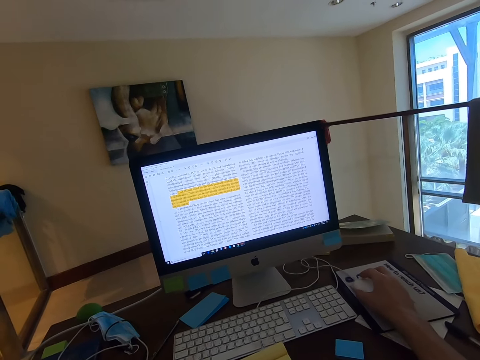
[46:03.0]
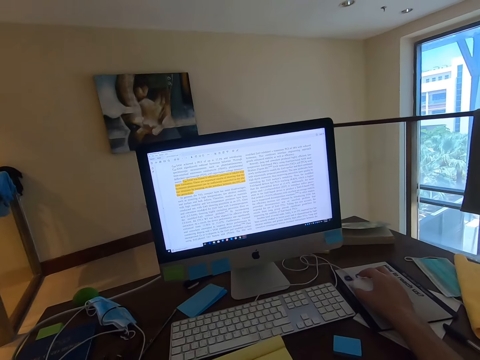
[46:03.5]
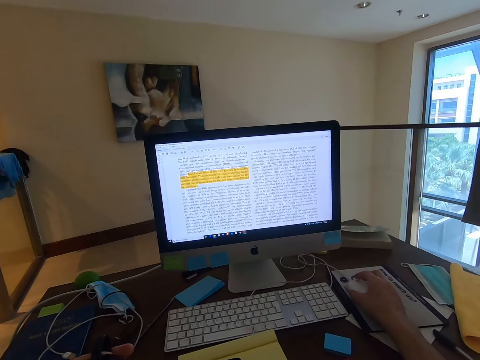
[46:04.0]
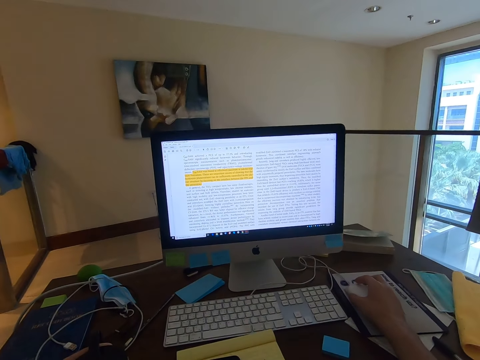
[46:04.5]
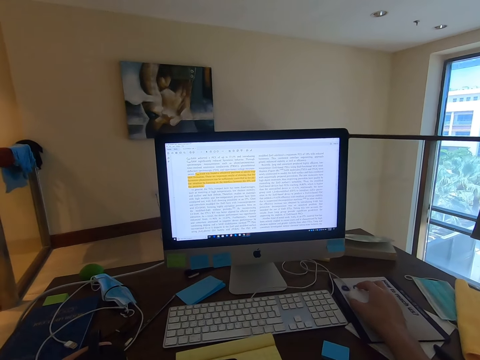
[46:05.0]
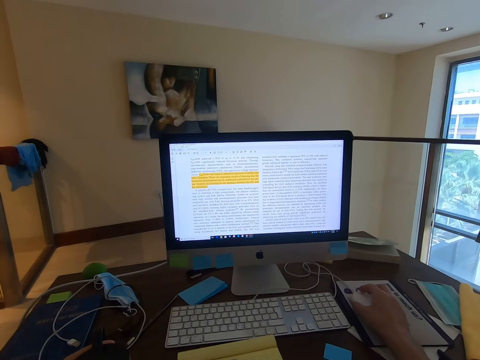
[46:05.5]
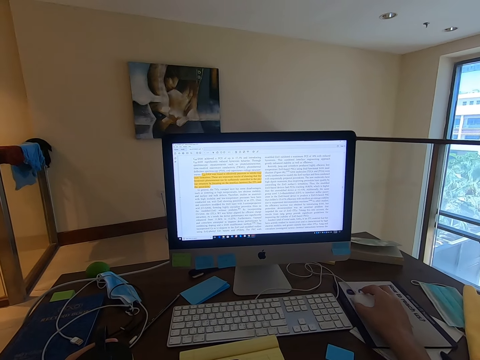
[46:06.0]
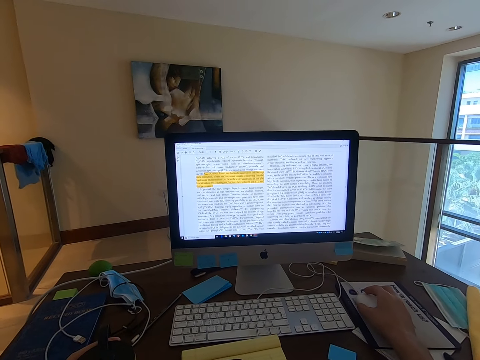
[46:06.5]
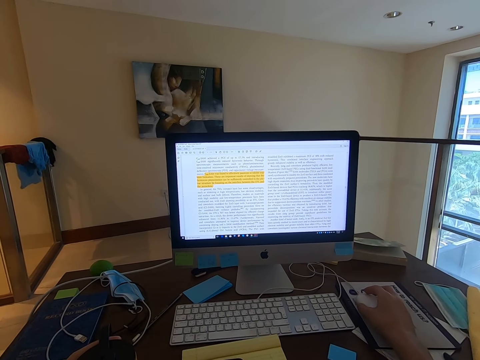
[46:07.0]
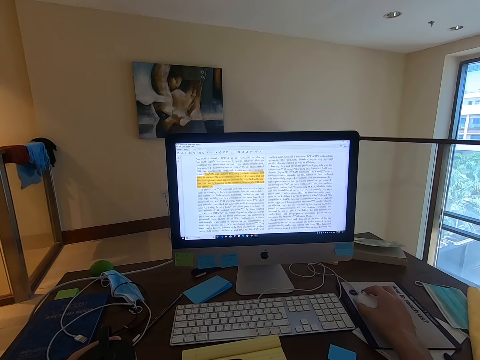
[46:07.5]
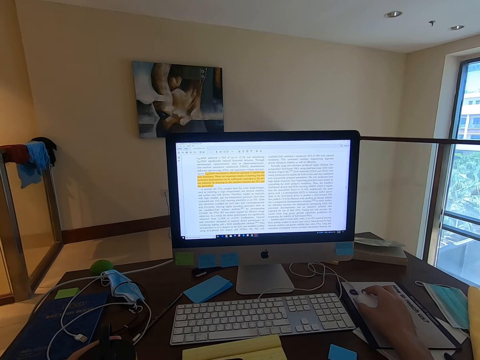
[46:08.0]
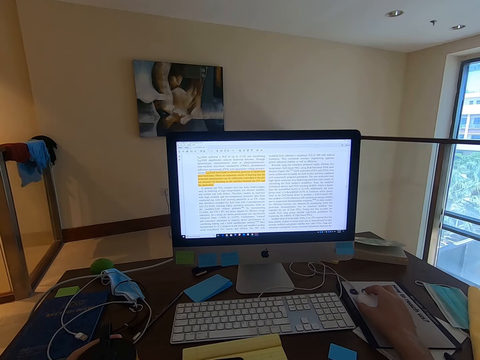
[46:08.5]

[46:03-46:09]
The camera wearer reads through the document.

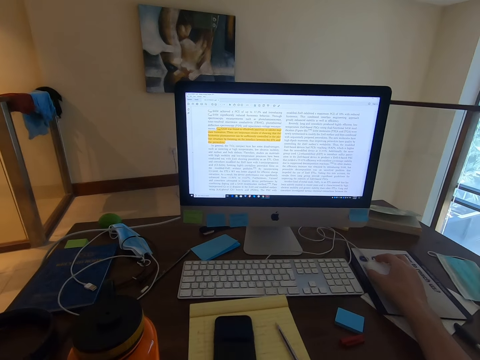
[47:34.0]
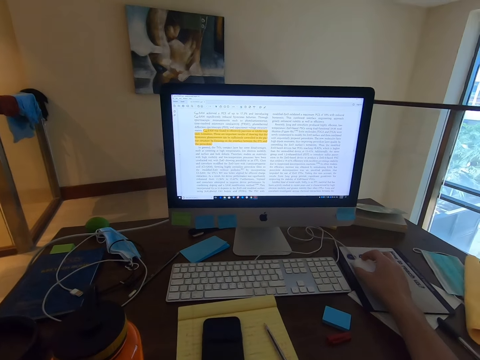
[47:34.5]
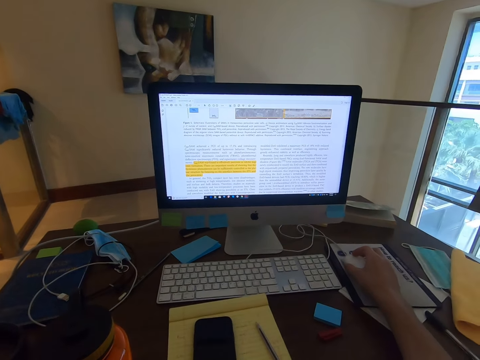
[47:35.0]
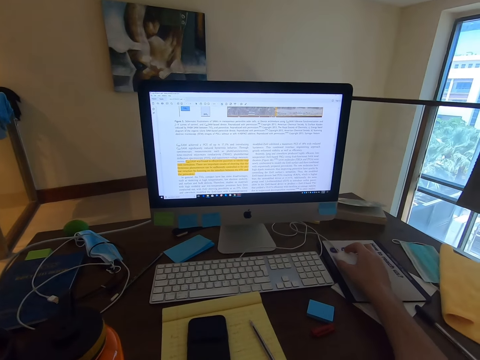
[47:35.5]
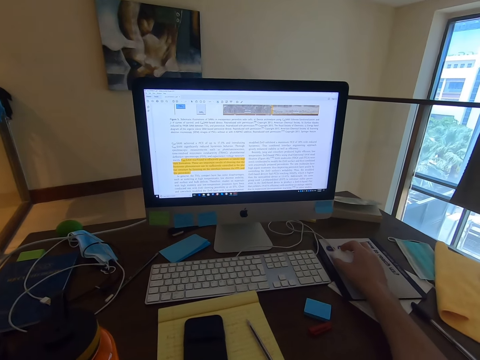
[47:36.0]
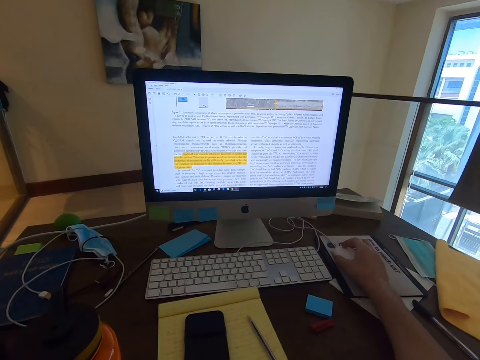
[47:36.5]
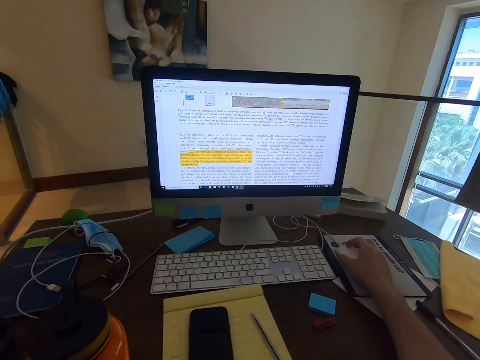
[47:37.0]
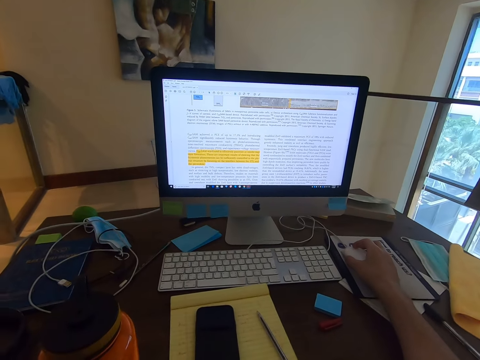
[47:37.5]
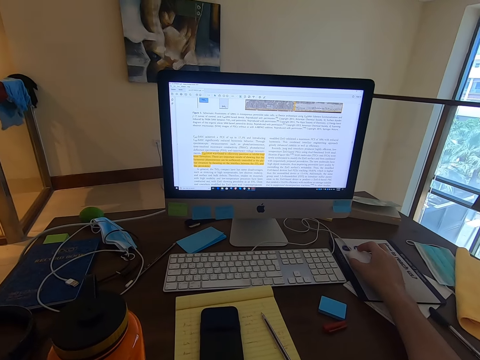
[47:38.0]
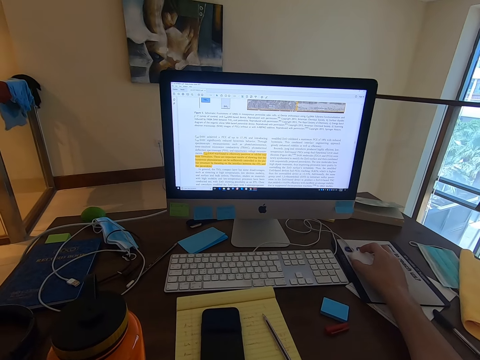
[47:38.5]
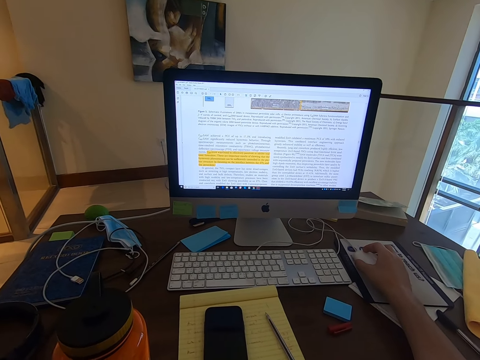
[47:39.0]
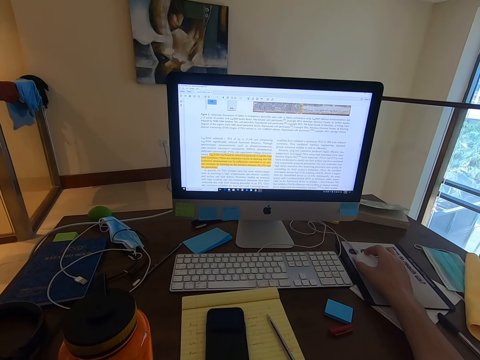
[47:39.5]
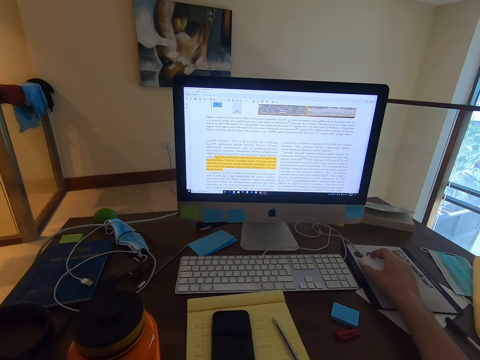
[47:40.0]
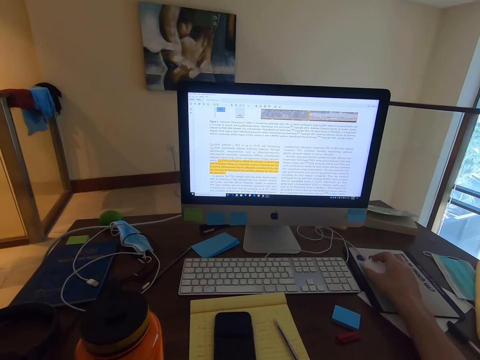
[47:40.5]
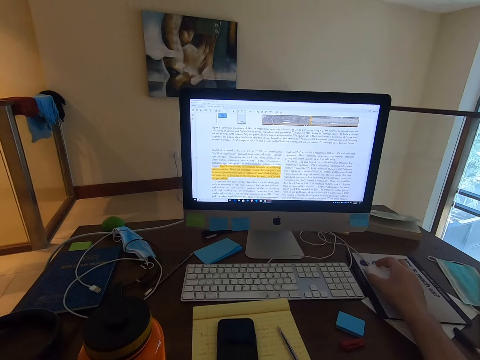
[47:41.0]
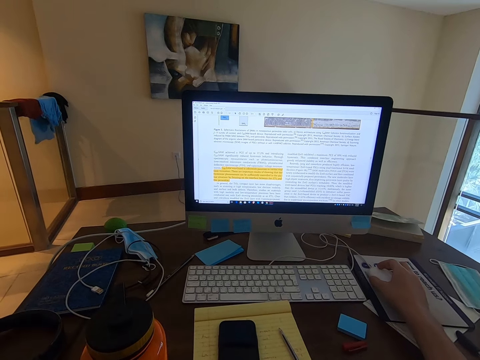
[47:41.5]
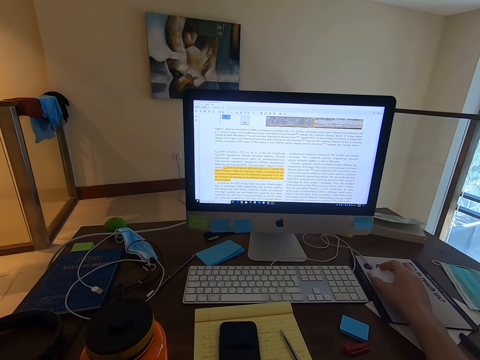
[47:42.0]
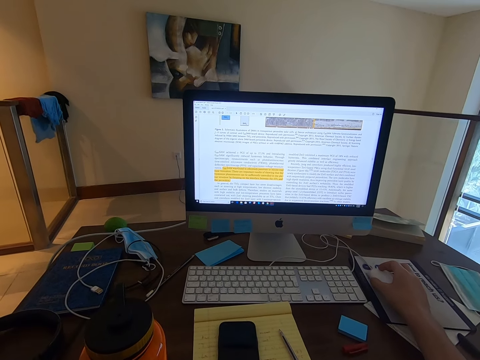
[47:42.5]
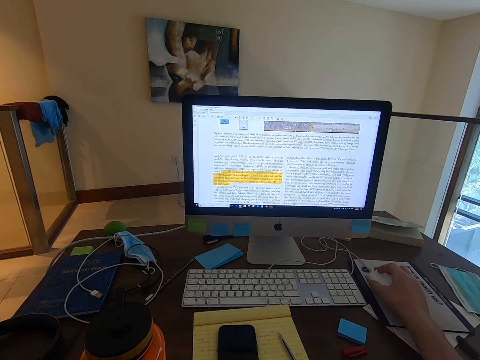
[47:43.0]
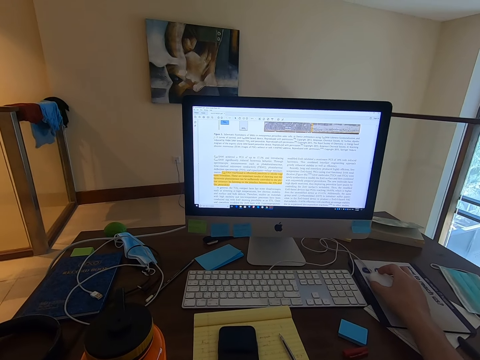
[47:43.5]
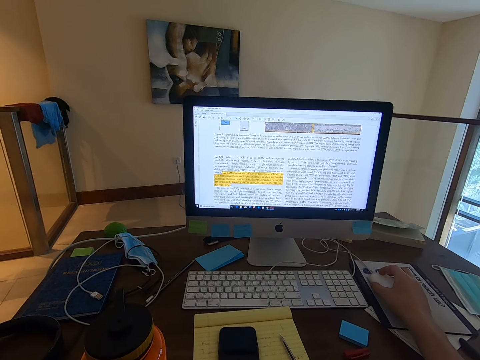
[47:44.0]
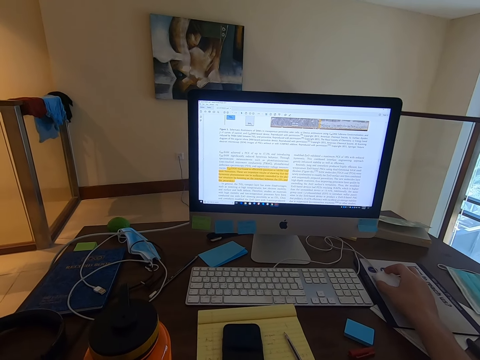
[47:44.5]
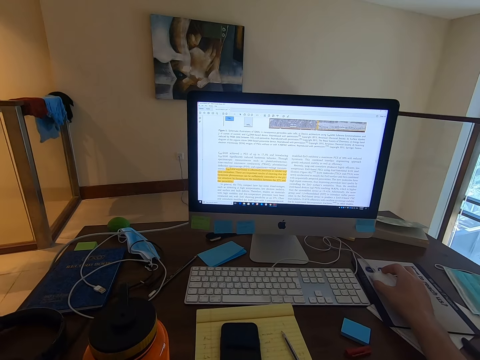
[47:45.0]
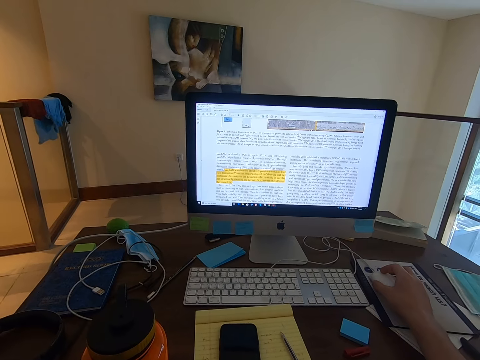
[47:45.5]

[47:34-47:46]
The camera wearer scrolls the document with the mouse wheel. They read through the document.

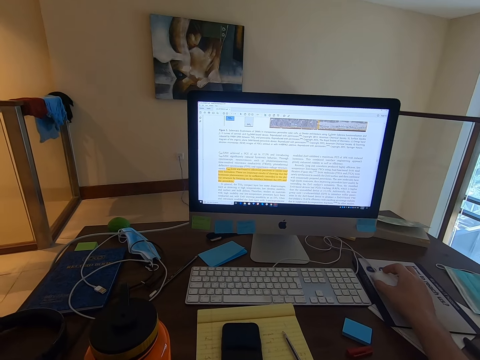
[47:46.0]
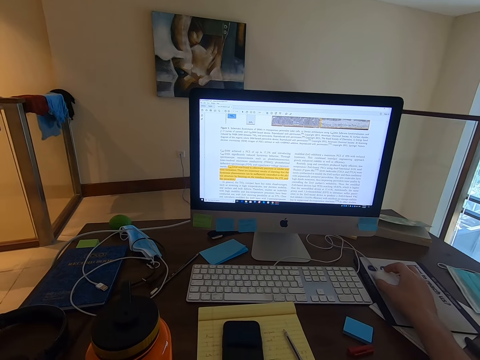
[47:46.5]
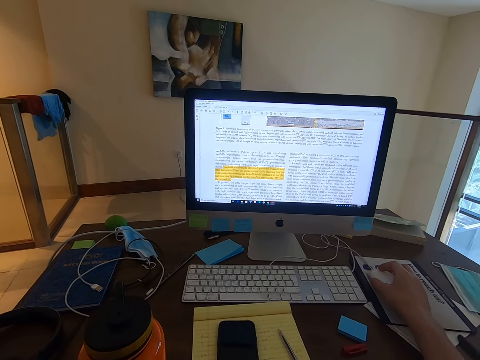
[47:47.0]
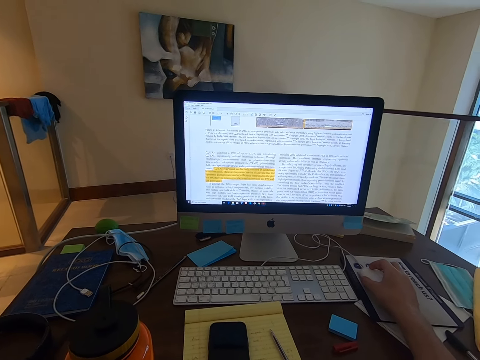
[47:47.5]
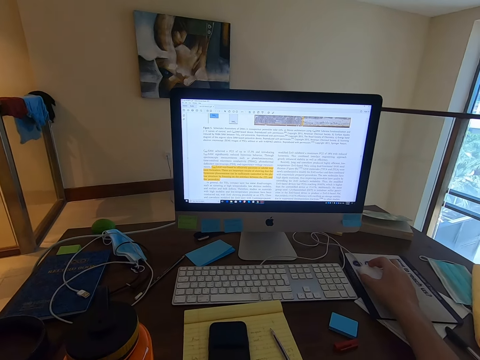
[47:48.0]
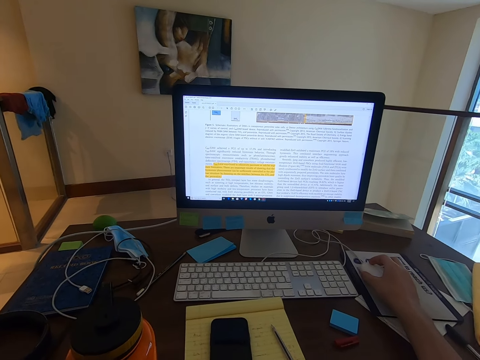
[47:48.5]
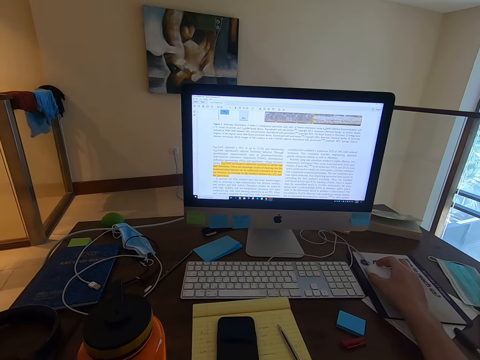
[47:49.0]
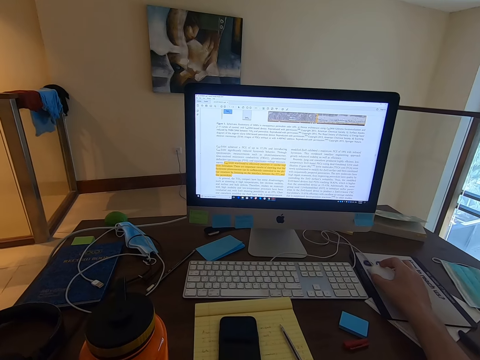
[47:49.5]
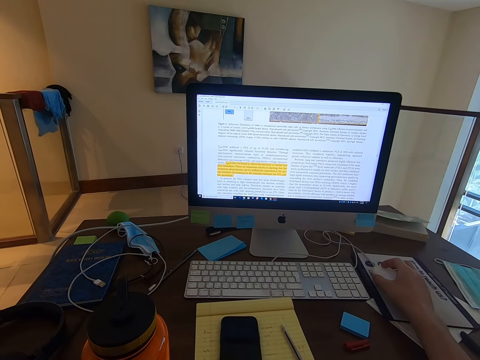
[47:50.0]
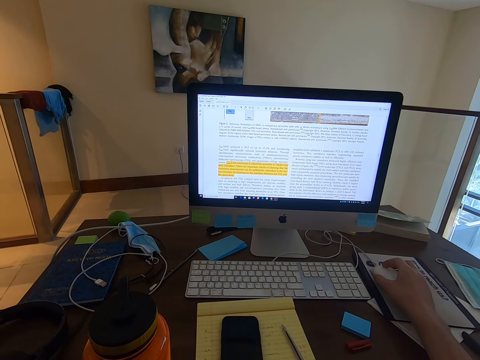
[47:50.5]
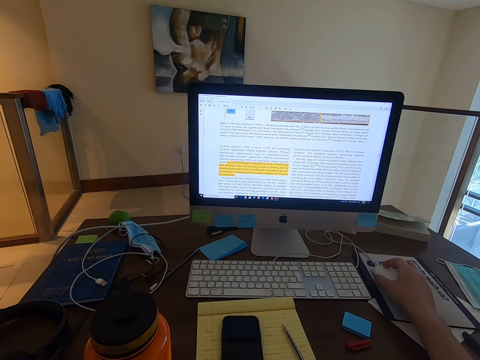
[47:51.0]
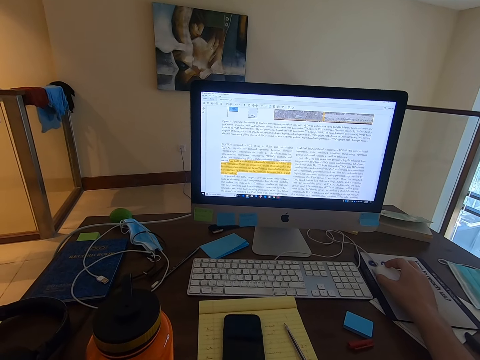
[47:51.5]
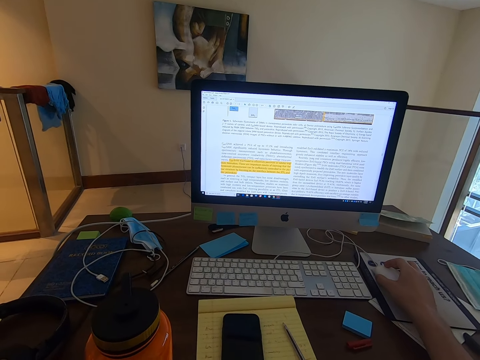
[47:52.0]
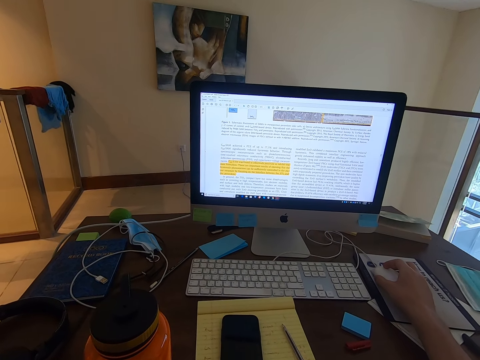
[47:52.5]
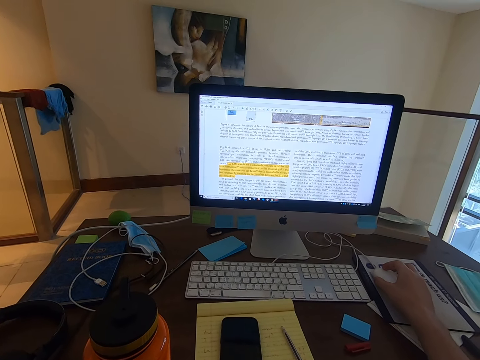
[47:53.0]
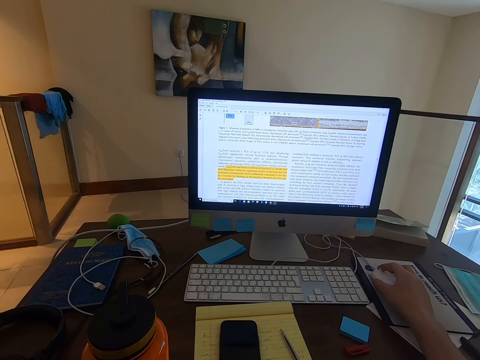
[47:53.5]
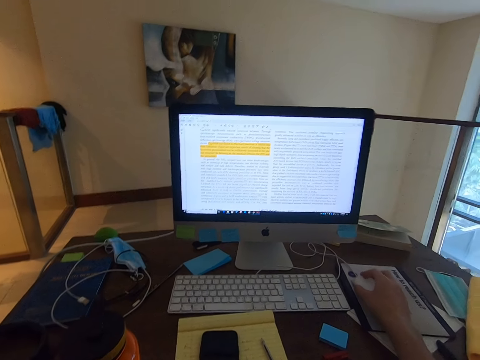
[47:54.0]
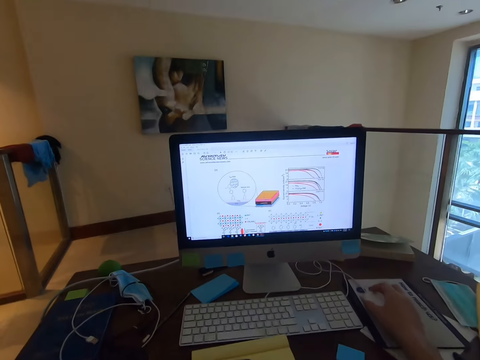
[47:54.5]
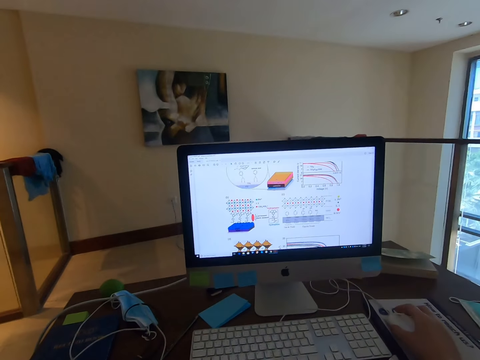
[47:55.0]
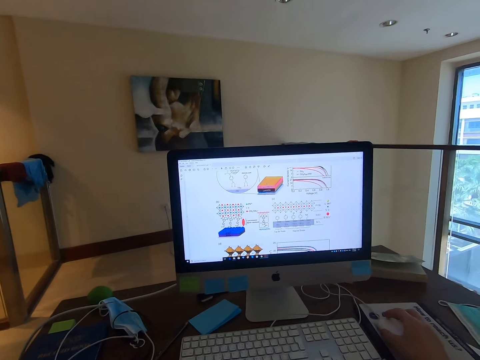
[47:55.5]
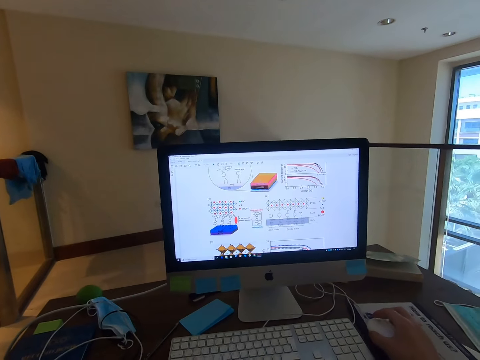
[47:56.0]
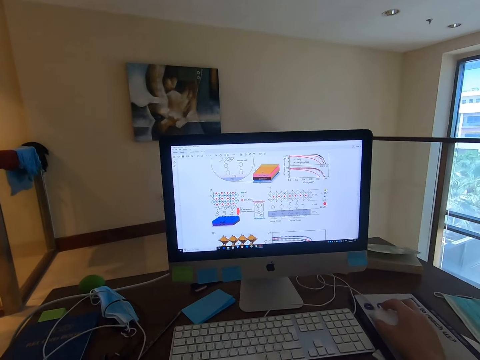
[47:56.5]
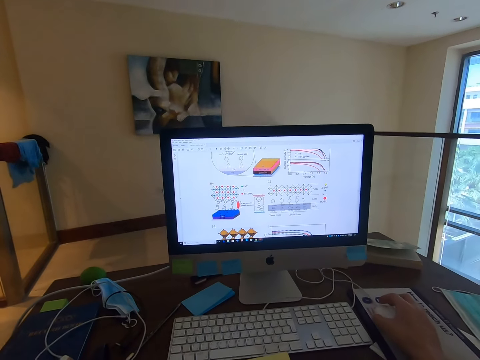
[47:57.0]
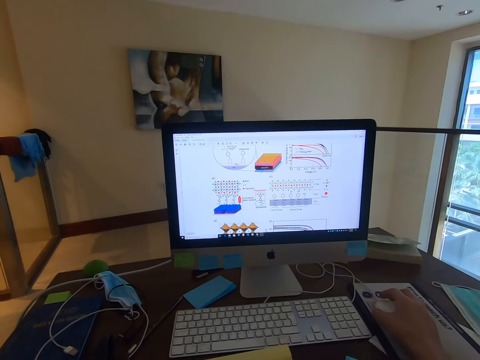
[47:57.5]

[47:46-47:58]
The camera wearer scrolls the document or article with the mouse wheel in the computer. He reads the article in the computer.
